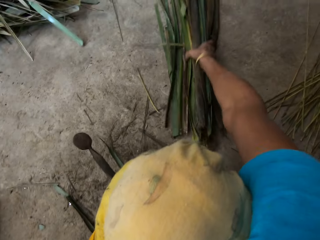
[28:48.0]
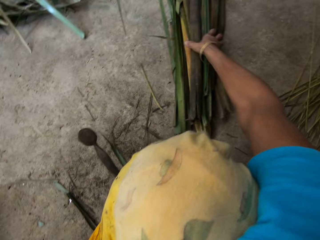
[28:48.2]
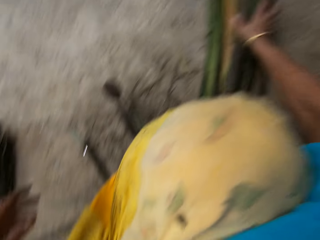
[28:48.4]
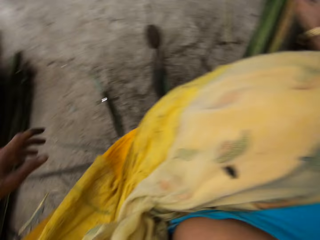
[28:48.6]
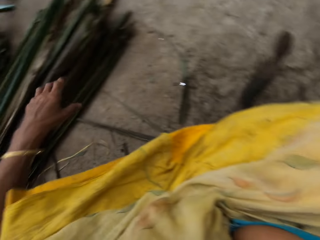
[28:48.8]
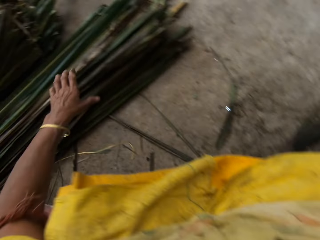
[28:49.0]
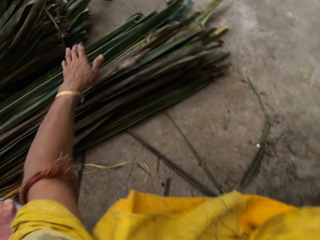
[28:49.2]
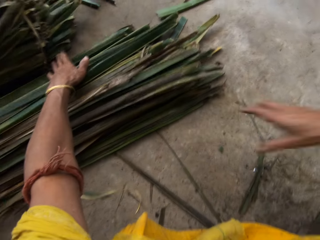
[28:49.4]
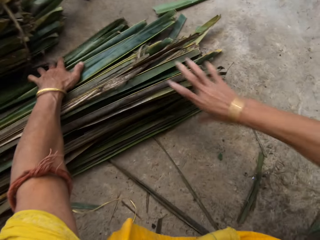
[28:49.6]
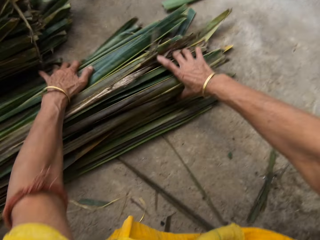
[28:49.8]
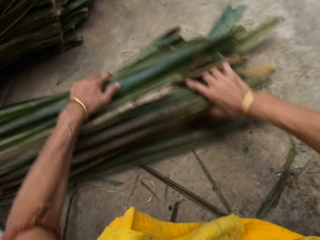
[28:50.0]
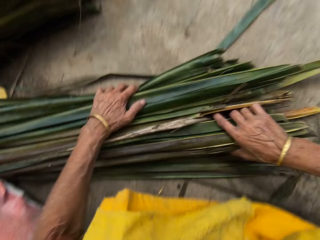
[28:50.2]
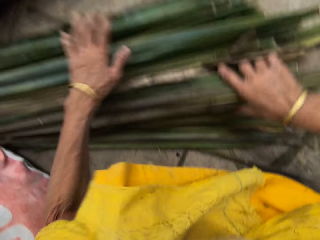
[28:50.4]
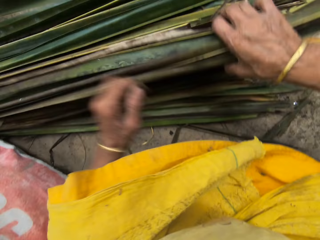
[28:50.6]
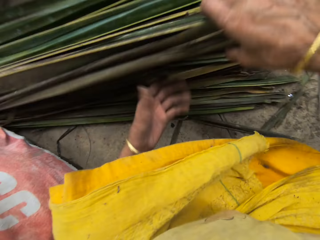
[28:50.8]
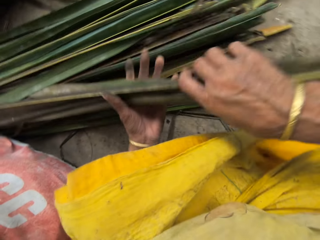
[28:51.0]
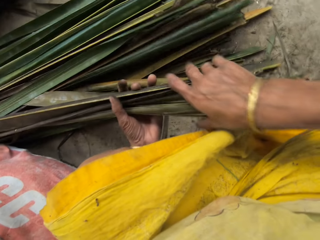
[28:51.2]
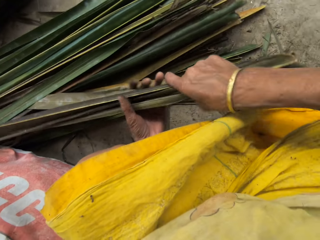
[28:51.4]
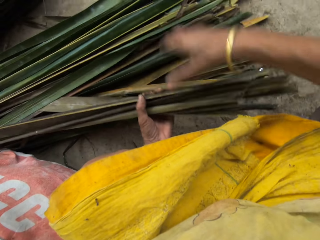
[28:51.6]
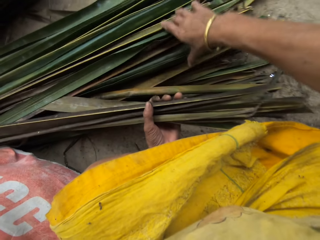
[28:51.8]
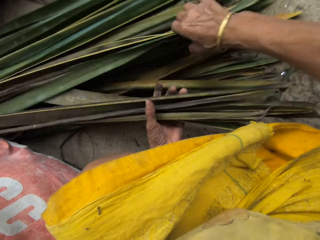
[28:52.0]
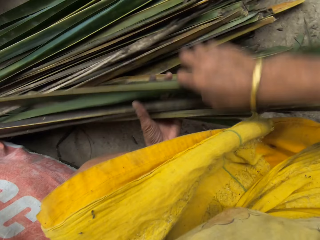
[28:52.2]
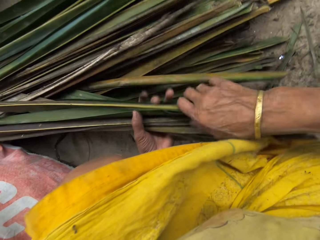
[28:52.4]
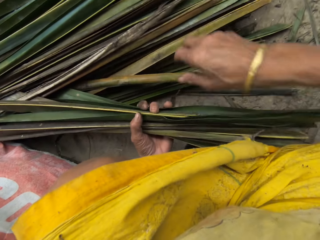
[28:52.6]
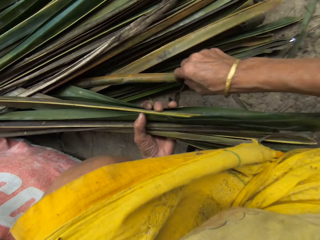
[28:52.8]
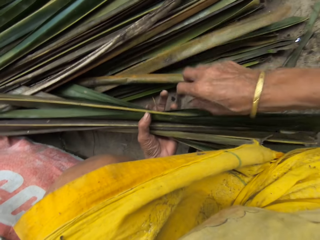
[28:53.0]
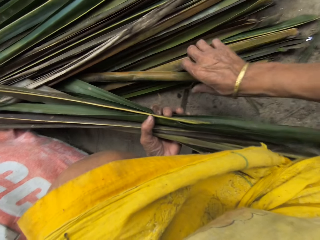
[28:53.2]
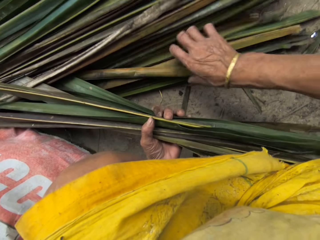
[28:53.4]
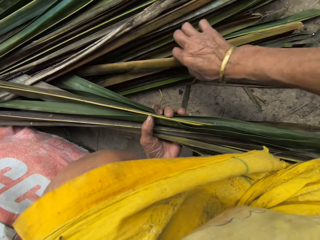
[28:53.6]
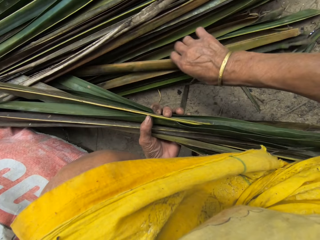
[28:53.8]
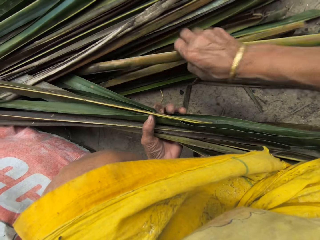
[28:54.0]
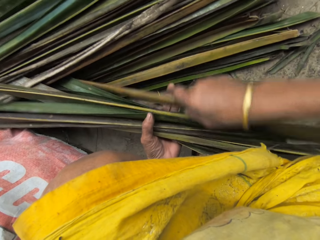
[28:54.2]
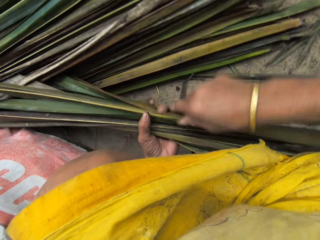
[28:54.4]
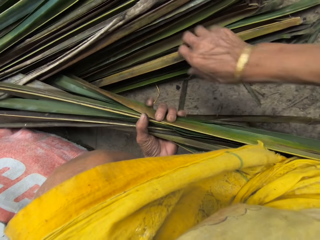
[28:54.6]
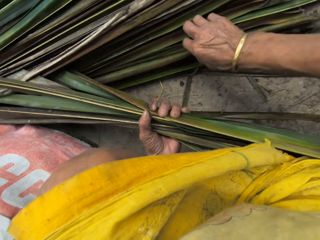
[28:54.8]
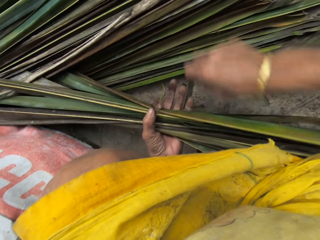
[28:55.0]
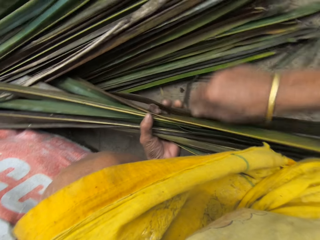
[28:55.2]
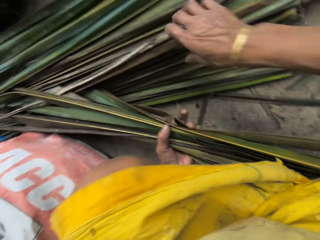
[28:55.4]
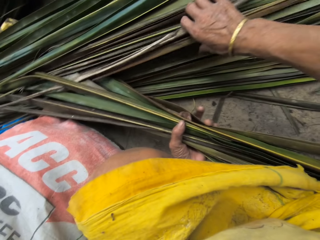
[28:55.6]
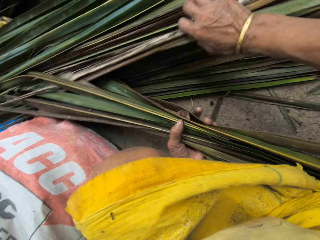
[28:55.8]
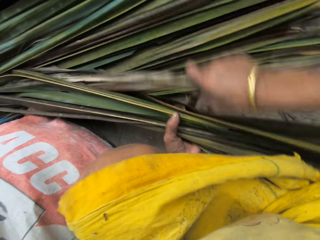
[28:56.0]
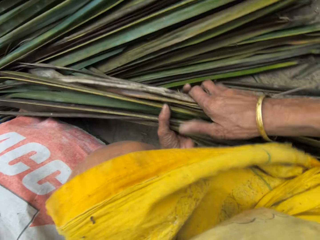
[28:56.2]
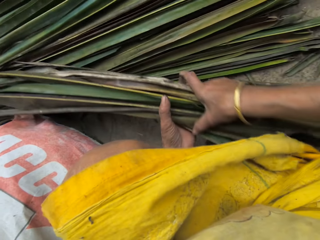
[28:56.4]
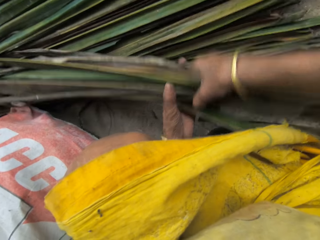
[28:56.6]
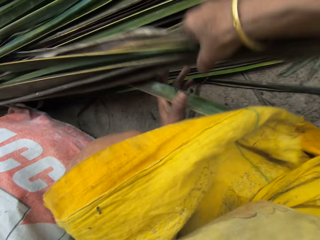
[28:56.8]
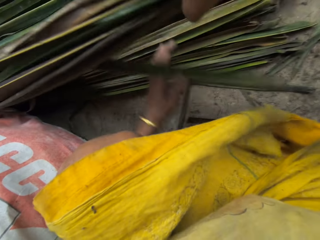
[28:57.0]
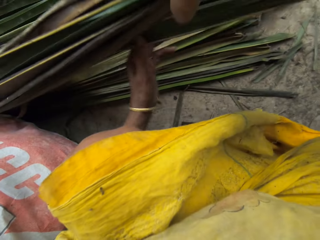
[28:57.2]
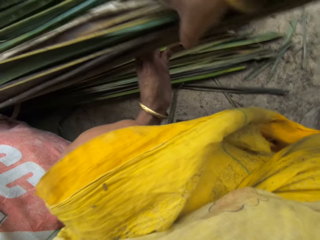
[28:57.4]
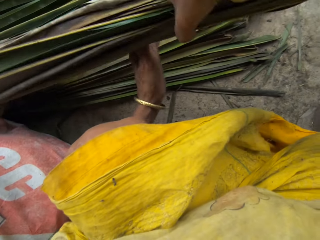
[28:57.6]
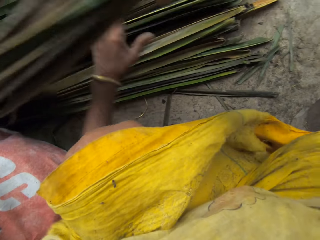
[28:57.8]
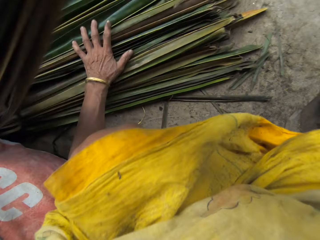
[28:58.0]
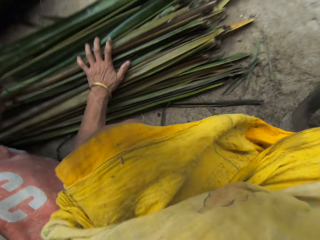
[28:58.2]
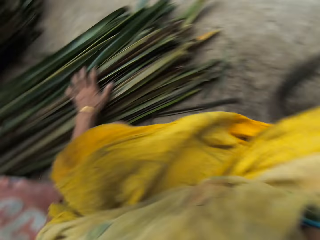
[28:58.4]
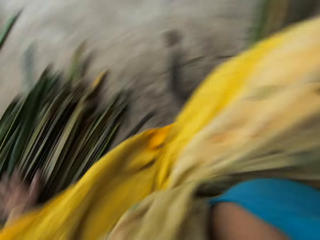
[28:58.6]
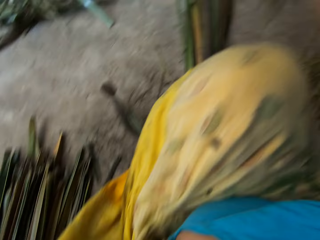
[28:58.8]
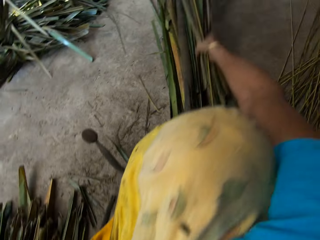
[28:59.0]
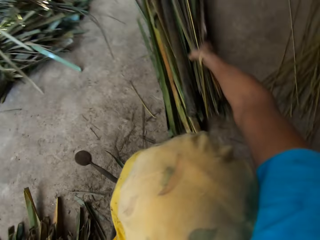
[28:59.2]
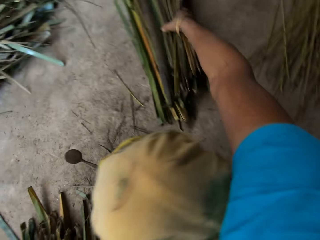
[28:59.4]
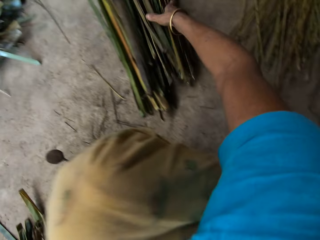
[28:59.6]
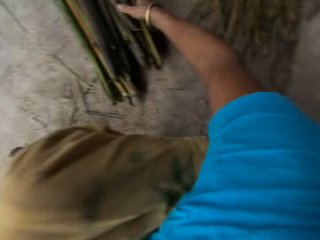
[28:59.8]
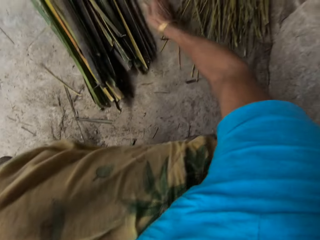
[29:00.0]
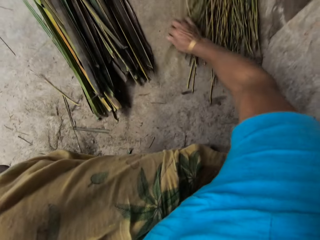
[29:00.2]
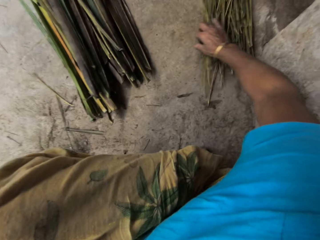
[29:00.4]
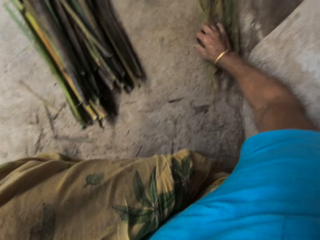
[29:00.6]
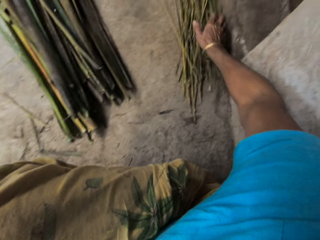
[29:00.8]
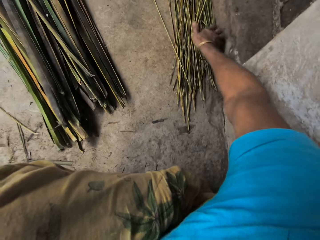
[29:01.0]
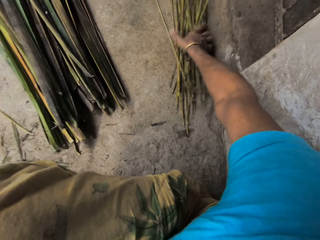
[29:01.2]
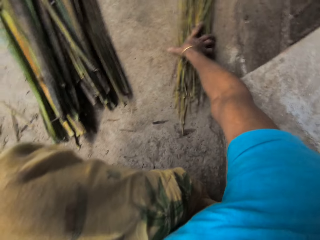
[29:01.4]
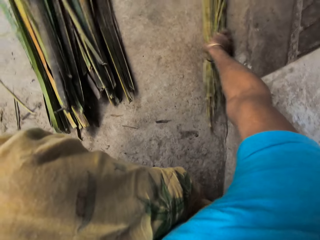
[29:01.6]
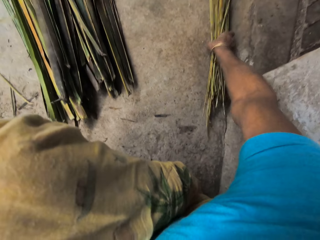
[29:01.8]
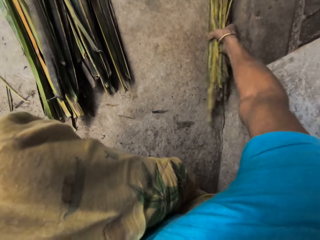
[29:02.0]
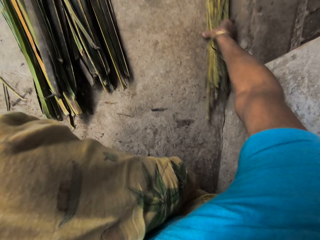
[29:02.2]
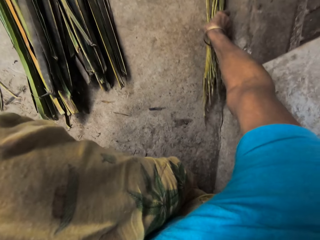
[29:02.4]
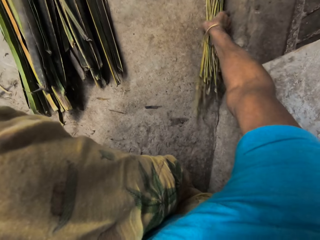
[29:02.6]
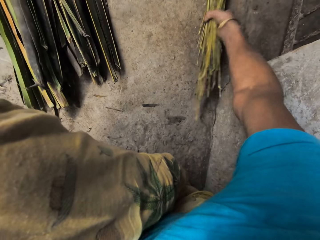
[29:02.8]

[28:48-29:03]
The camera wearer drops a papyrus reed to the floor. She picks the papyrus reed from the floor. She pushes the leaves forward with both hands. She transfers some palm fronds to the other side with both hands. She drops the papyrus reed on the floor. She gathers the broomstick with her right hand. She pushes the papyrus reeds aside.

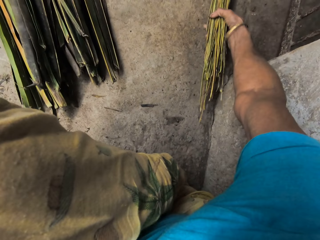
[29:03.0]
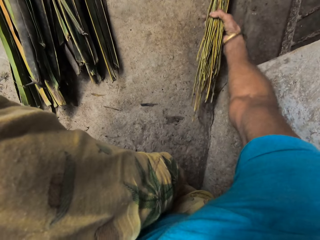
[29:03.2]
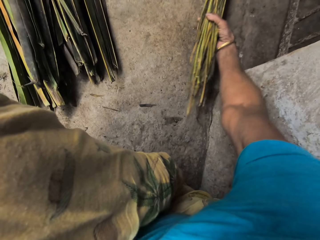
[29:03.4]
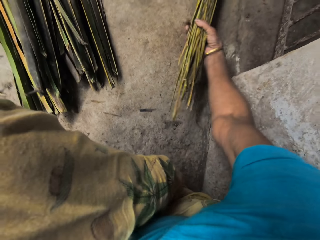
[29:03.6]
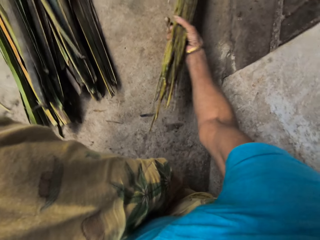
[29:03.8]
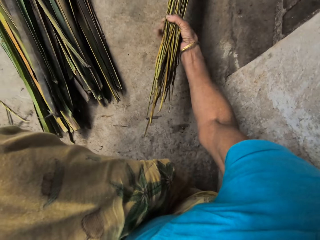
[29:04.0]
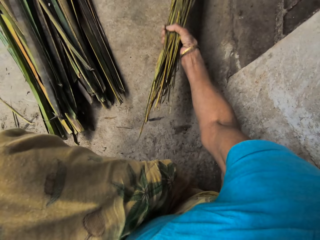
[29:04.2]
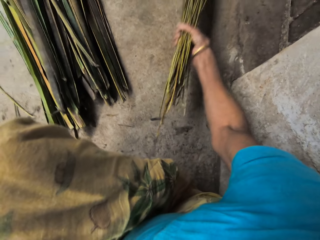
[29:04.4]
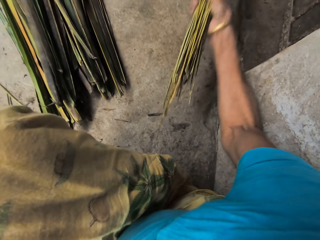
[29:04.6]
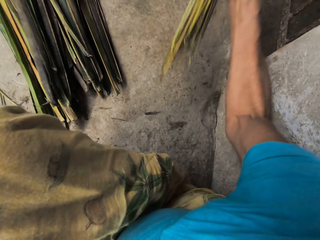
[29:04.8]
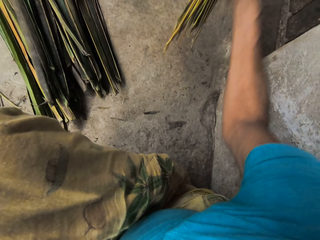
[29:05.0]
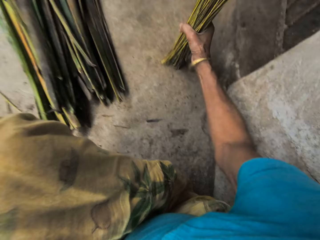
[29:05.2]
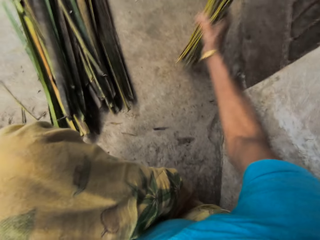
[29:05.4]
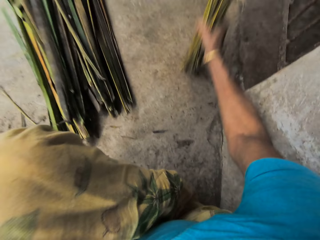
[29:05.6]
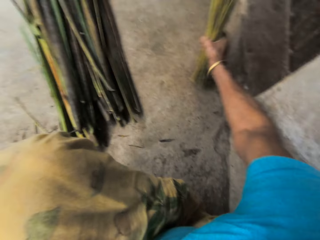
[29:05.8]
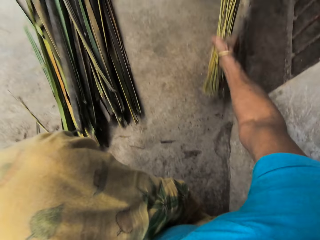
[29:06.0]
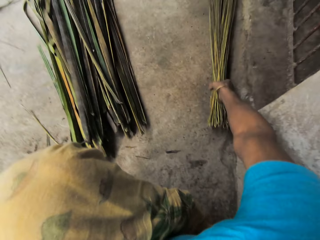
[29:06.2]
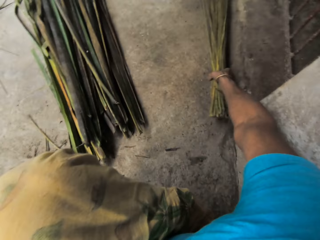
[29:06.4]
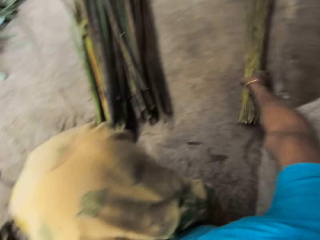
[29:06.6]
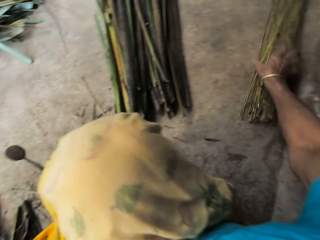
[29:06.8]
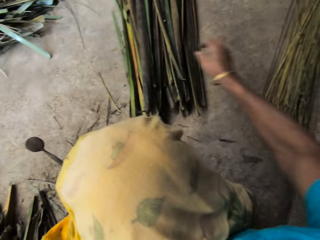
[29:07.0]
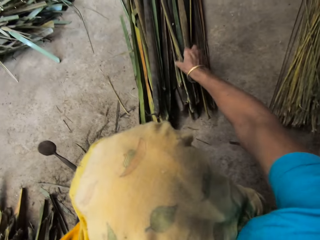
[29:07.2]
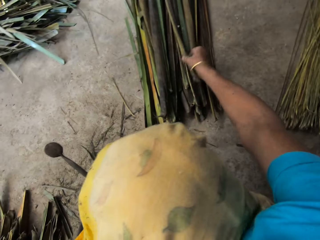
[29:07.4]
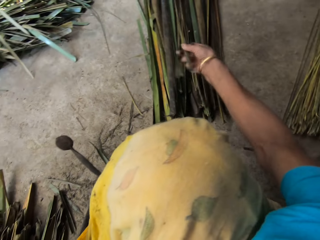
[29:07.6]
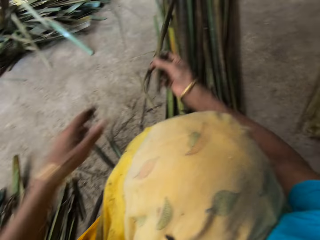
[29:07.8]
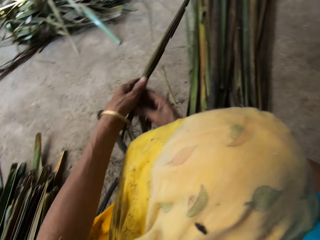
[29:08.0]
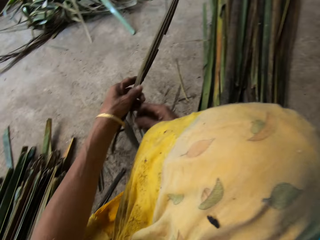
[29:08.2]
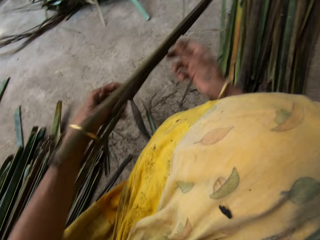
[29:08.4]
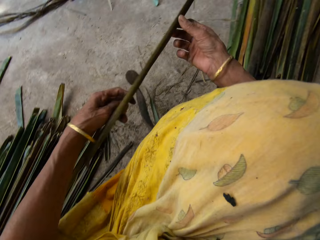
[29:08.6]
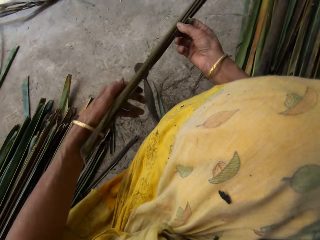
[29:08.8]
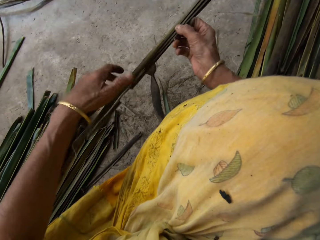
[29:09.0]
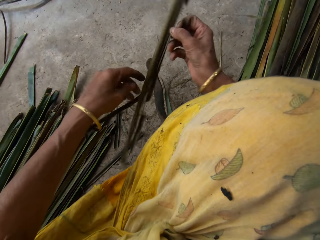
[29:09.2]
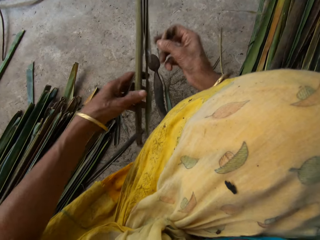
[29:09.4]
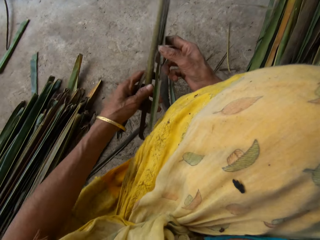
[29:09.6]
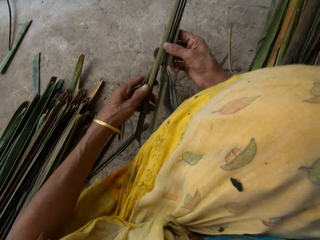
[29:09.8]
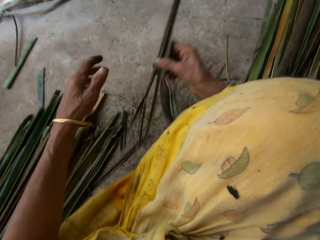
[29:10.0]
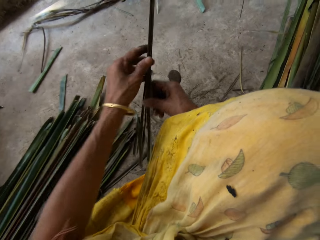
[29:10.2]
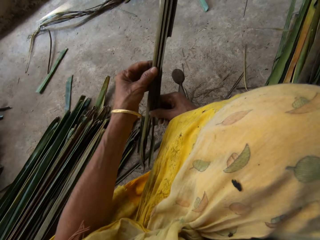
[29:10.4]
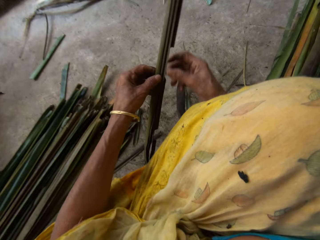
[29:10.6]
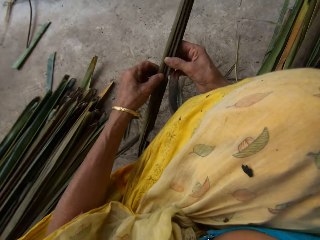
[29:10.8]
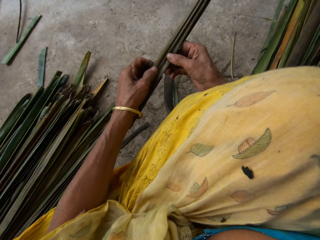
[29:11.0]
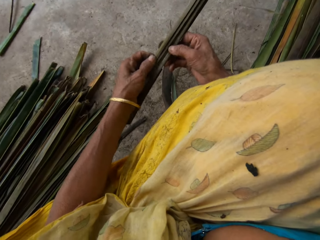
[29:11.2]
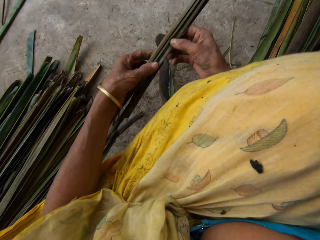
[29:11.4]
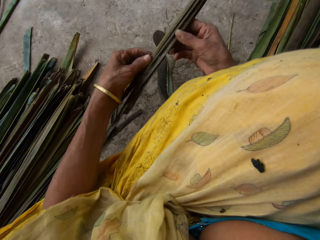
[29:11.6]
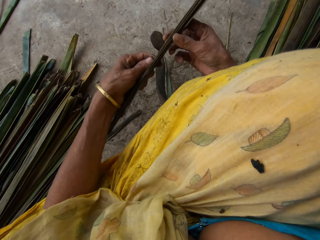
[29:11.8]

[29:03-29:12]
The camera wearer picks ready made papyrus reeds. She arranges the papyrus reeds. She drops a papyrus reed on the floor. She picks a palm frond on the floor with her right hand. She holds it with both hands.
